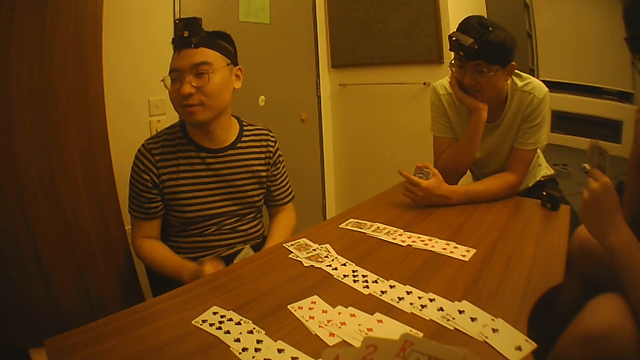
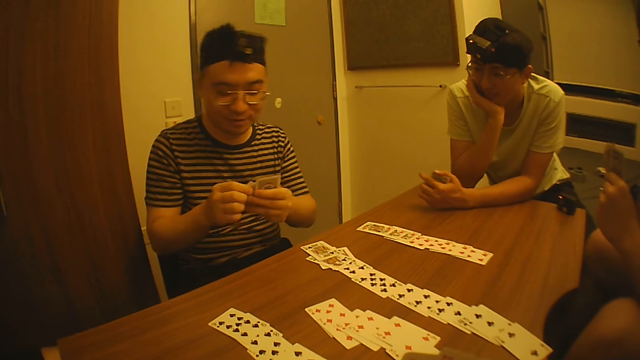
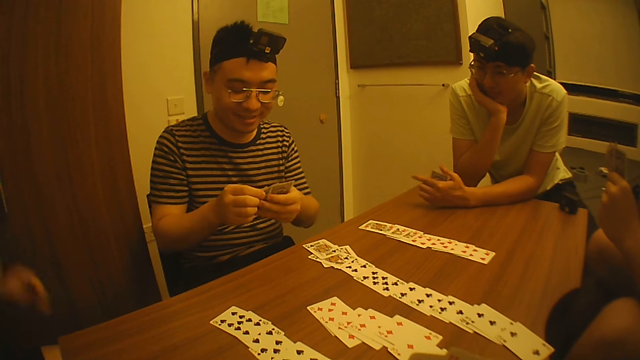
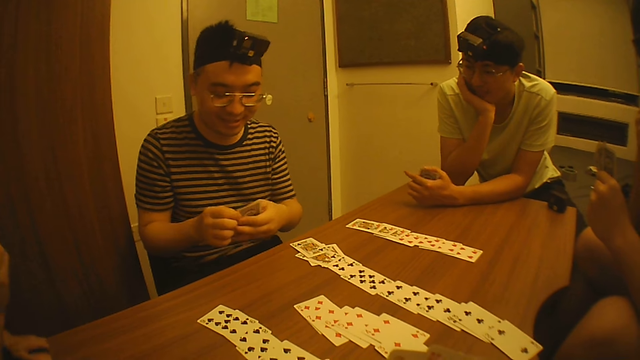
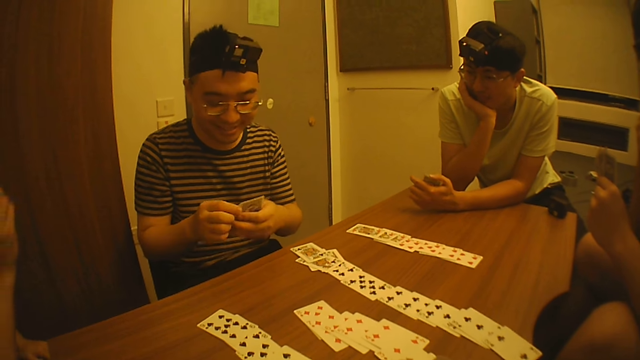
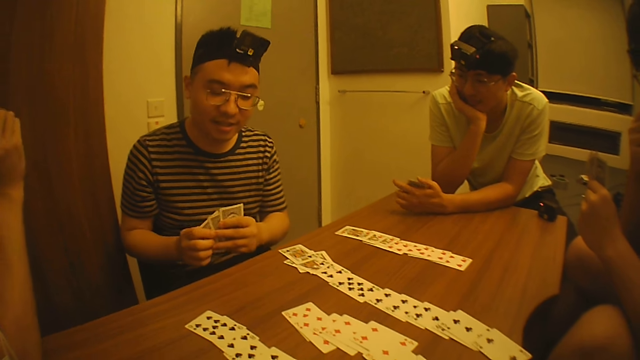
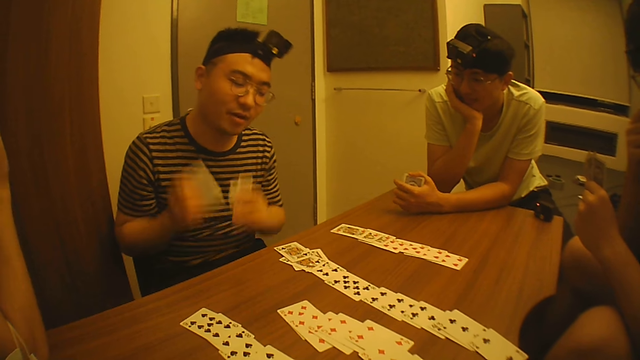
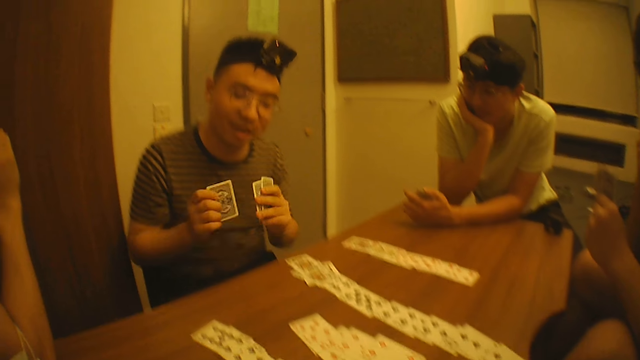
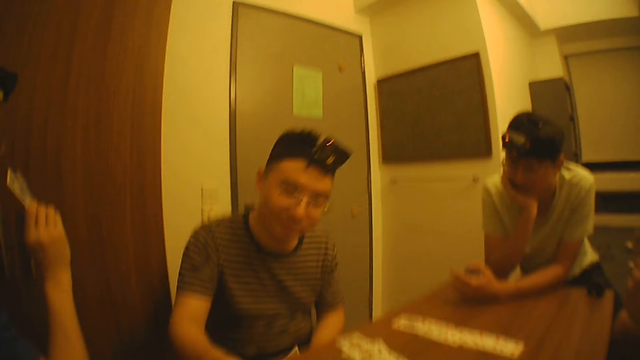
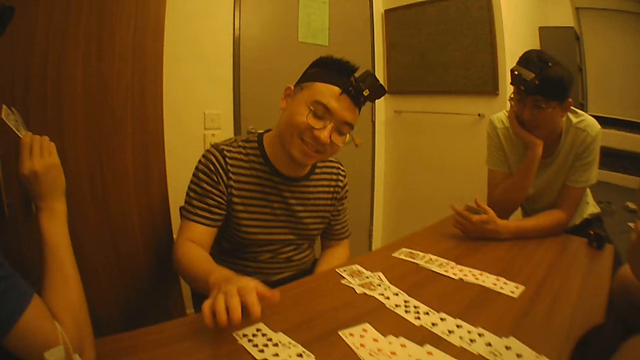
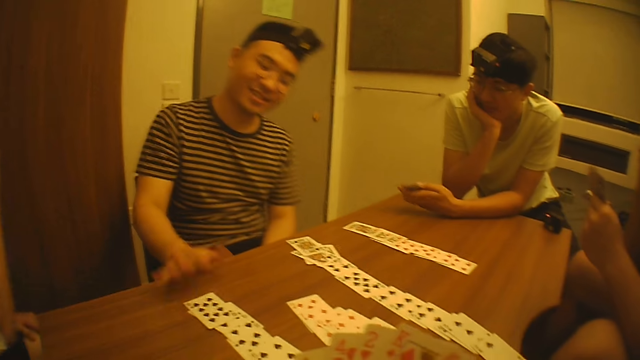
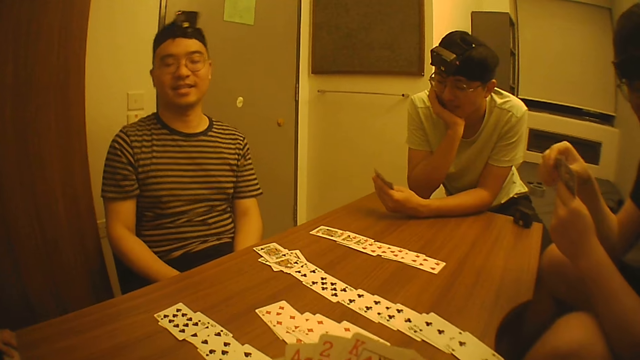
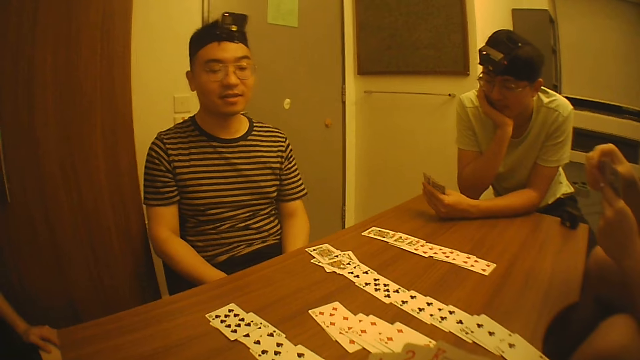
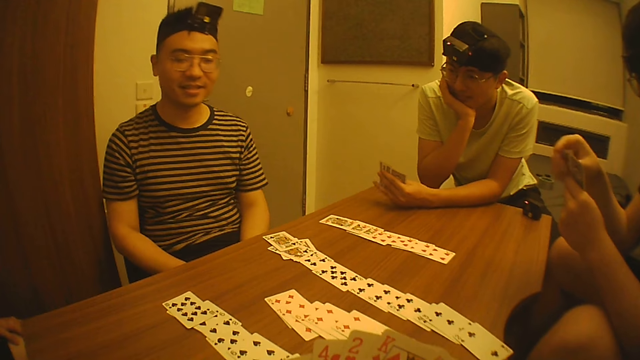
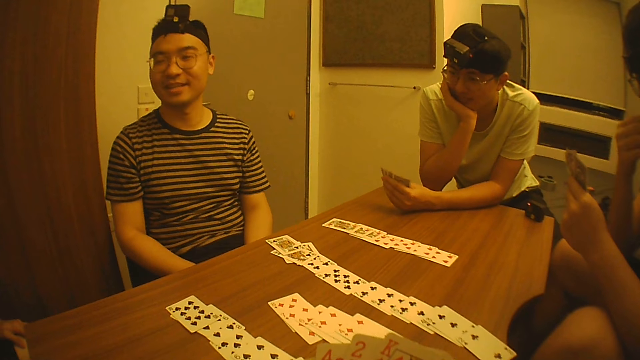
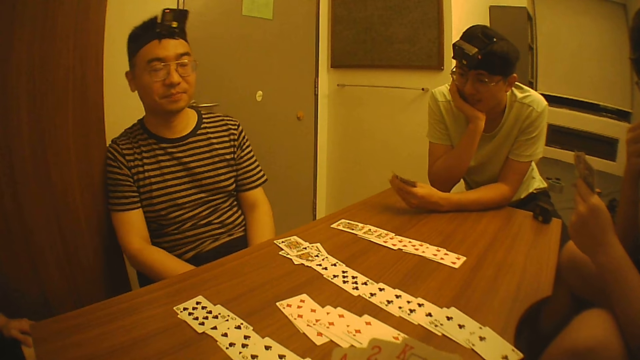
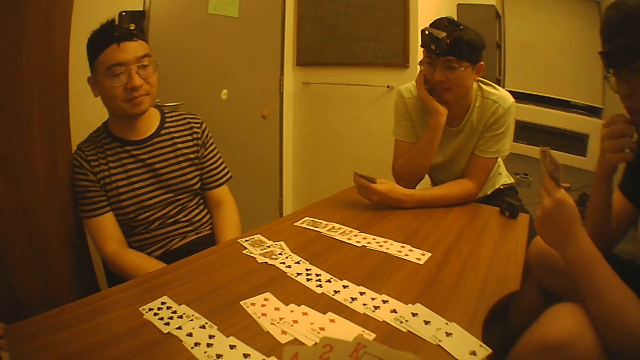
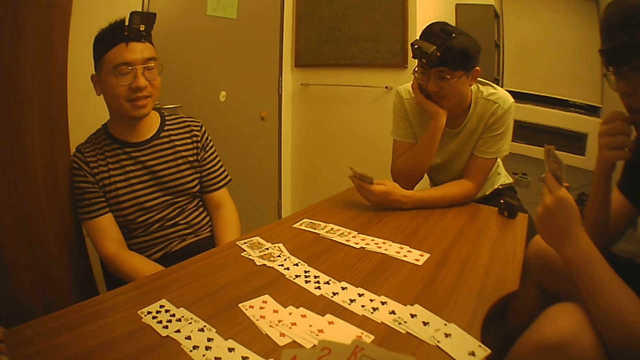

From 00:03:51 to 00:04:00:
A man puts a card on the table.

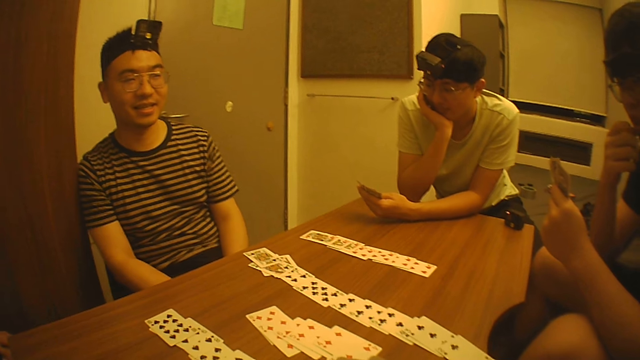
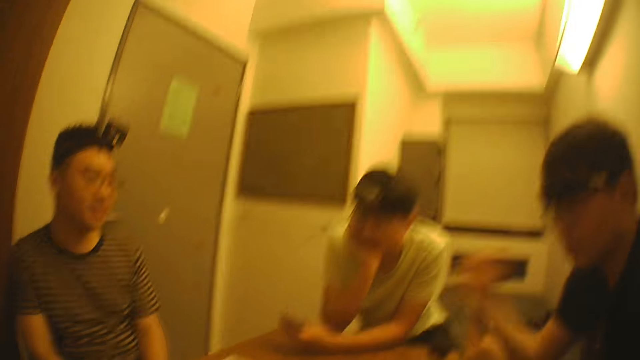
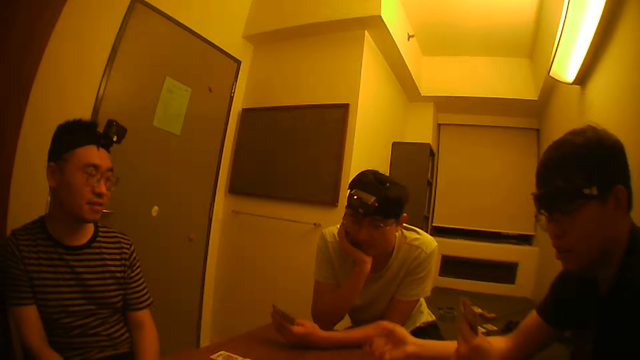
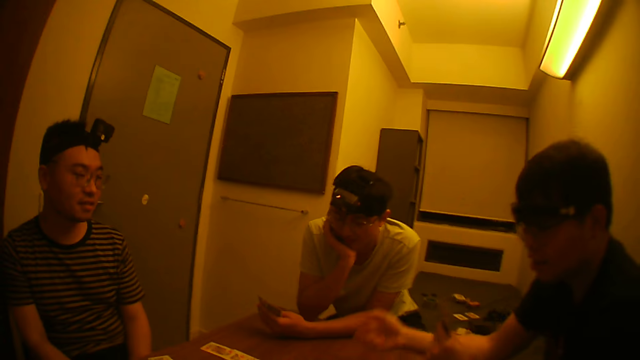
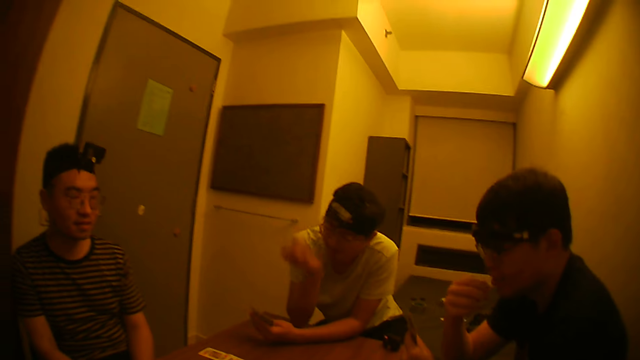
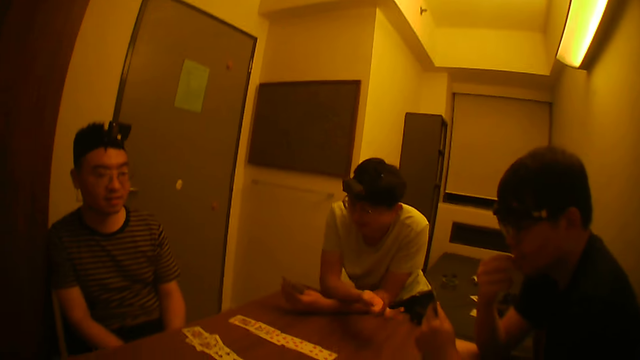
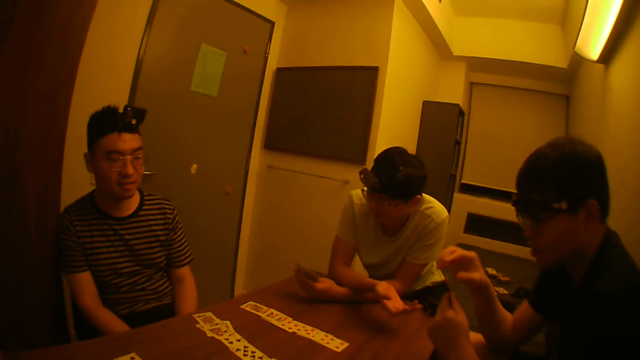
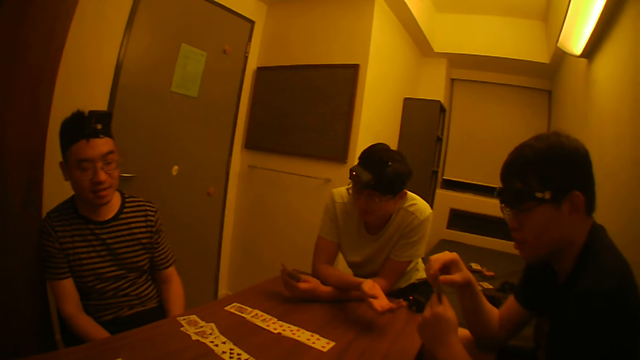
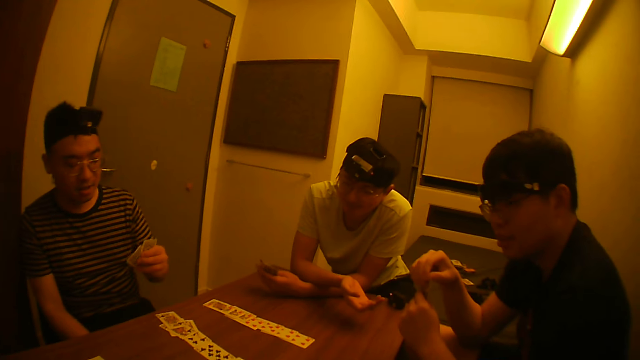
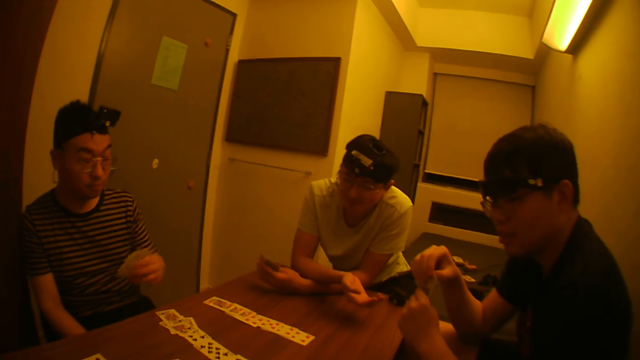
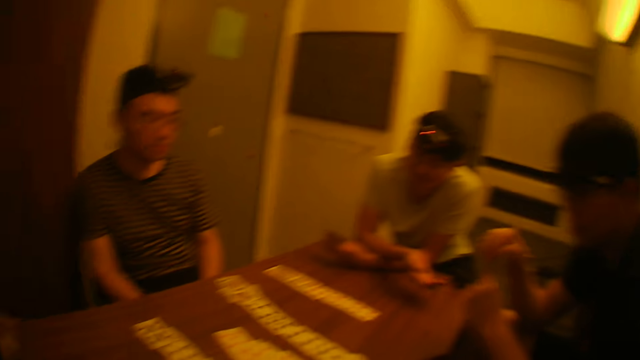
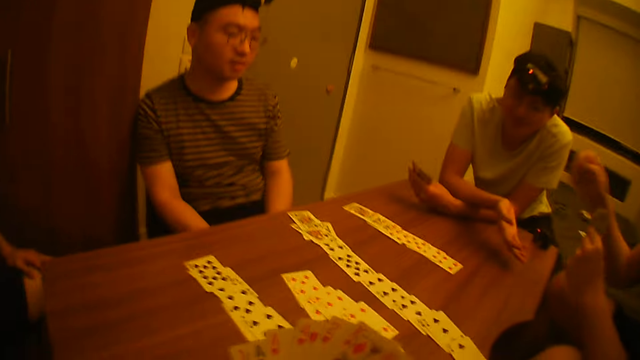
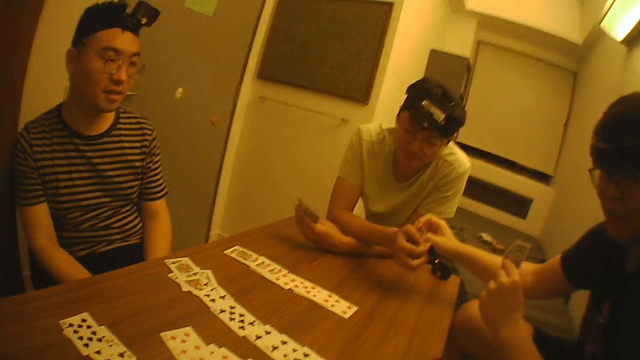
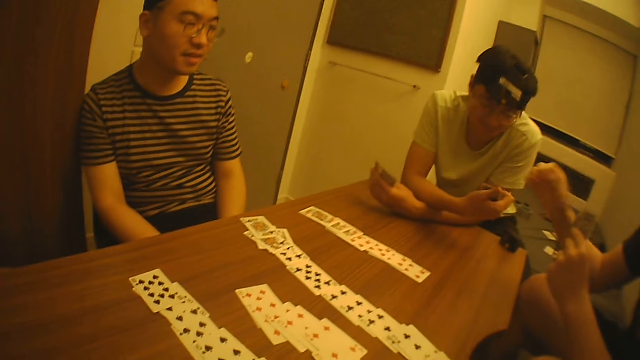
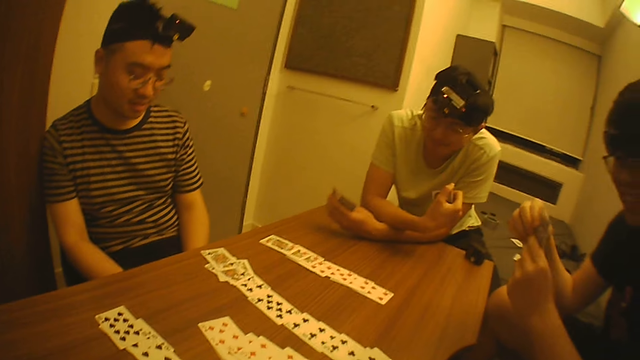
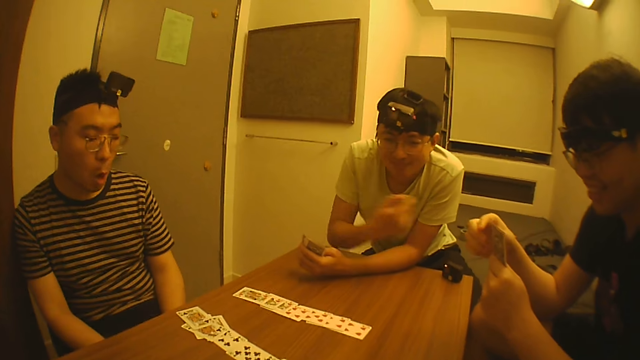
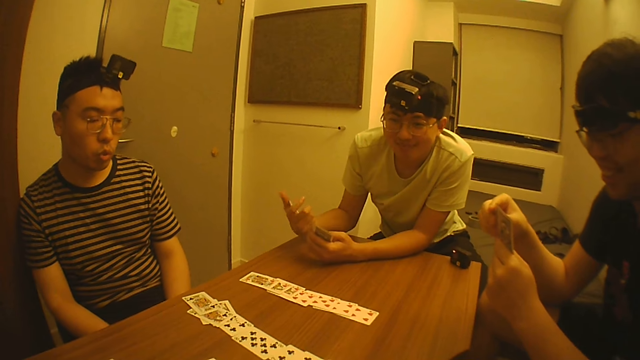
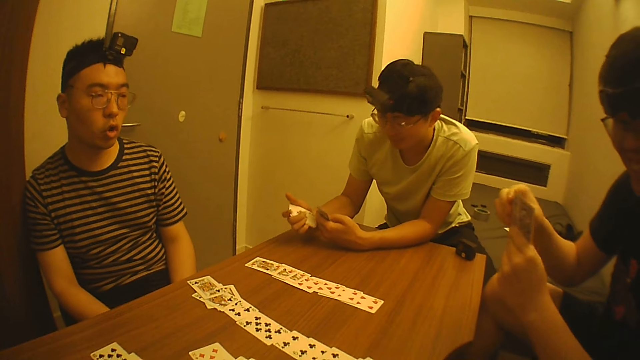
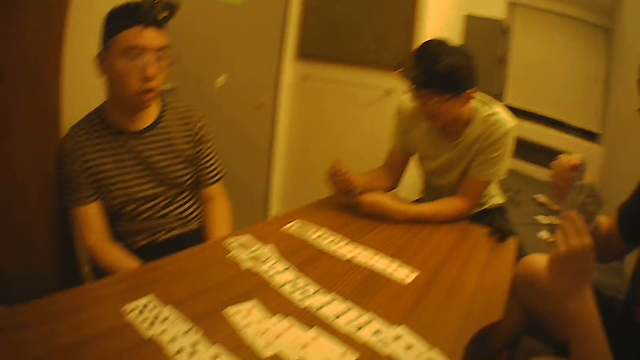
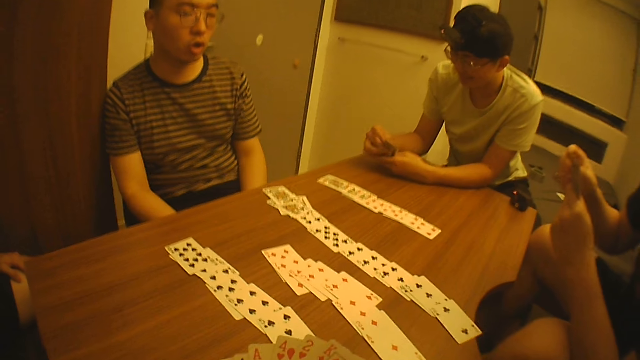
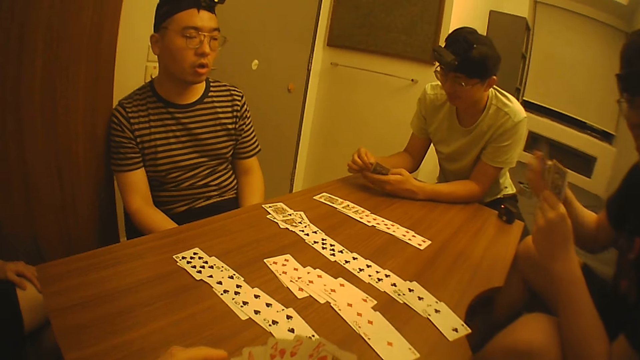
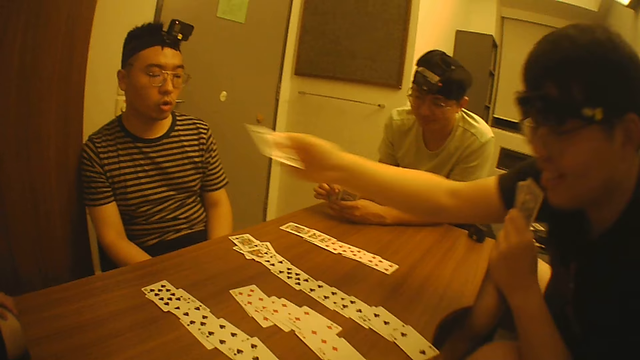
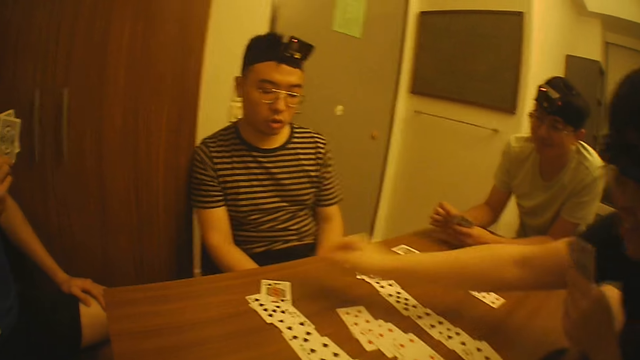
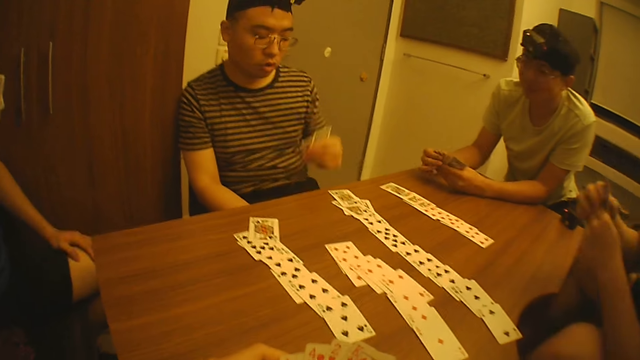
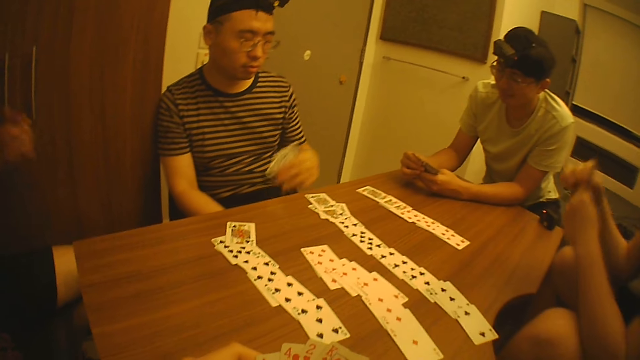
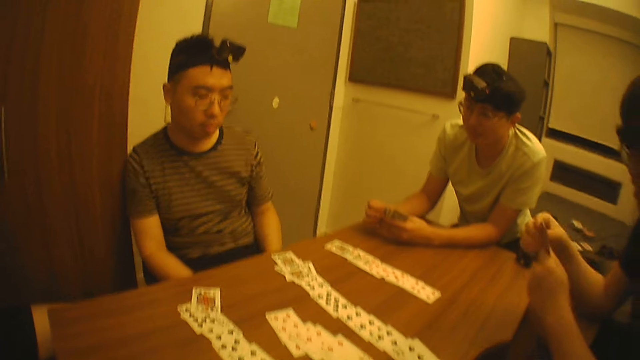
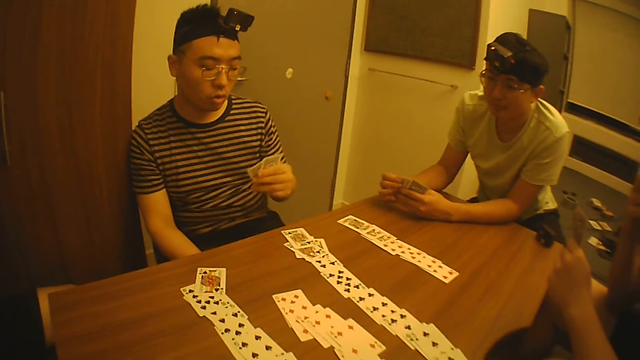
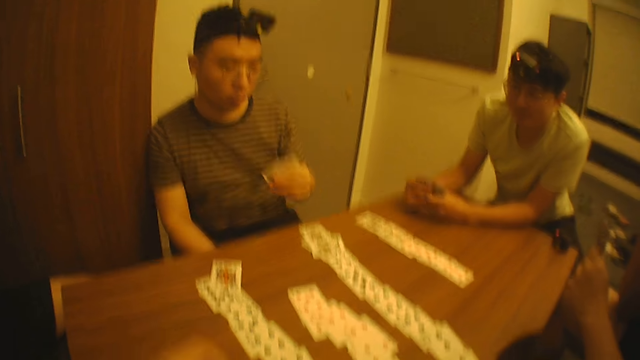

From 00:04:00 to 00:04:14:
A man stretches the hand to another man. The other man gives a card to the first man. The other man puts a card on the table.
